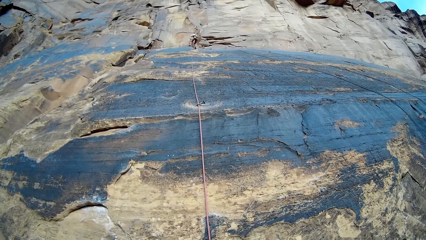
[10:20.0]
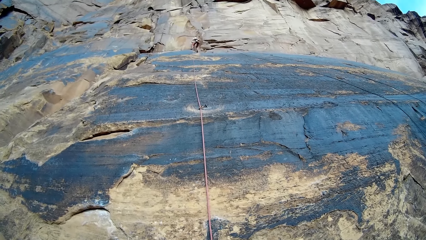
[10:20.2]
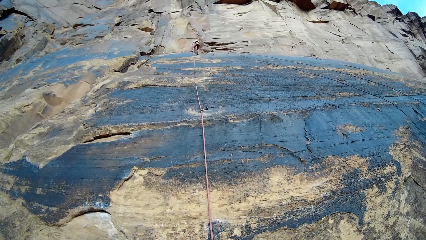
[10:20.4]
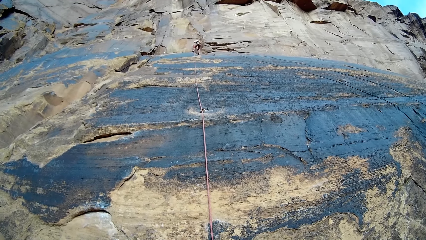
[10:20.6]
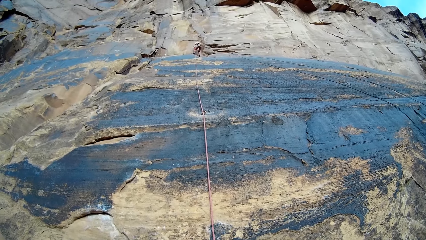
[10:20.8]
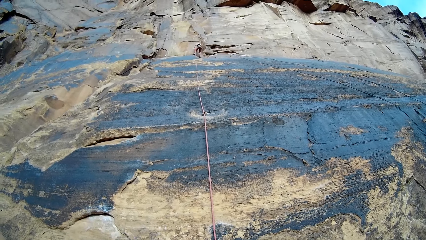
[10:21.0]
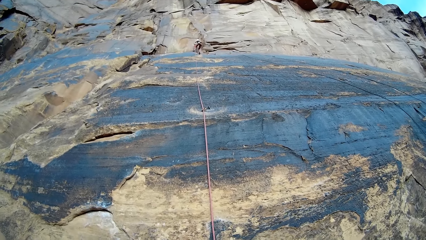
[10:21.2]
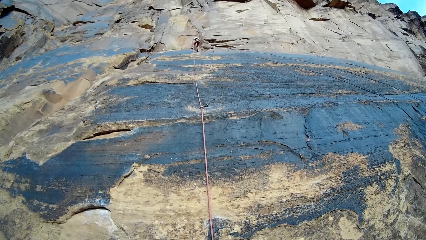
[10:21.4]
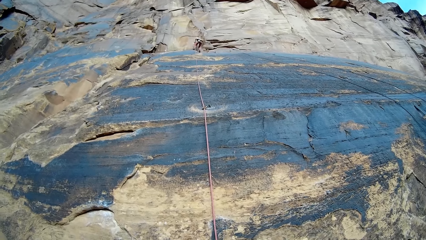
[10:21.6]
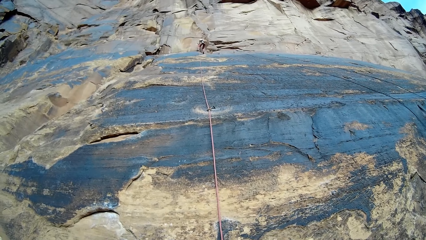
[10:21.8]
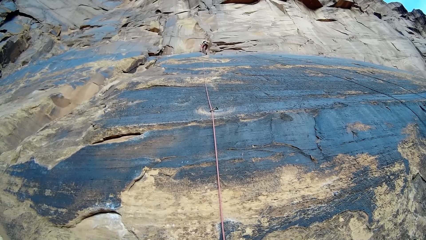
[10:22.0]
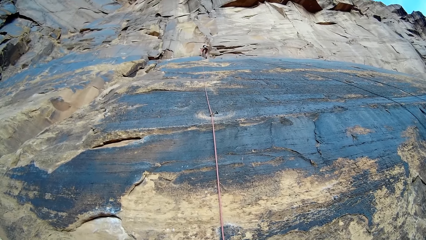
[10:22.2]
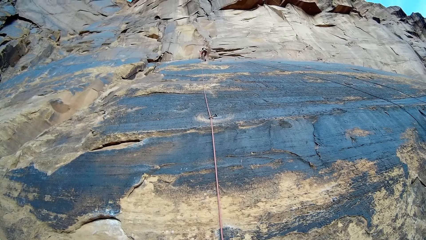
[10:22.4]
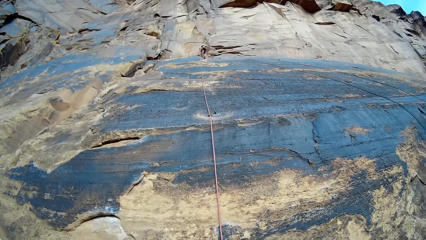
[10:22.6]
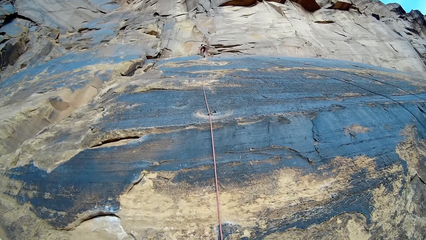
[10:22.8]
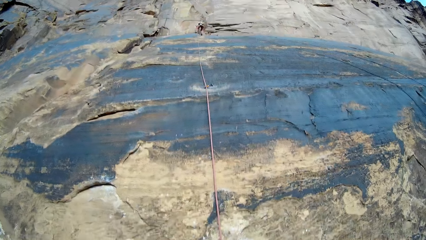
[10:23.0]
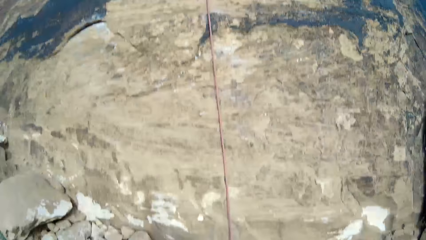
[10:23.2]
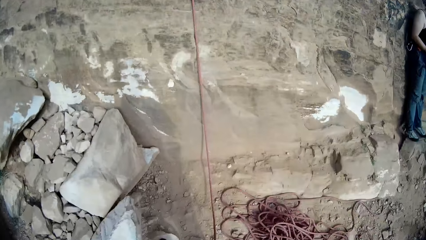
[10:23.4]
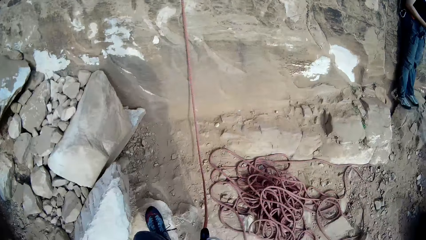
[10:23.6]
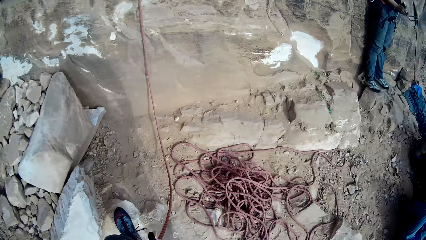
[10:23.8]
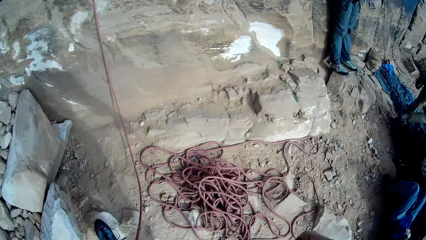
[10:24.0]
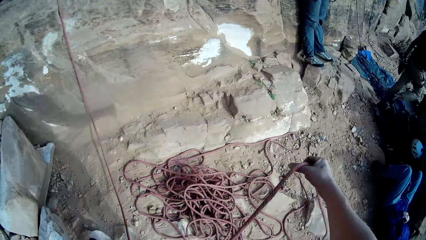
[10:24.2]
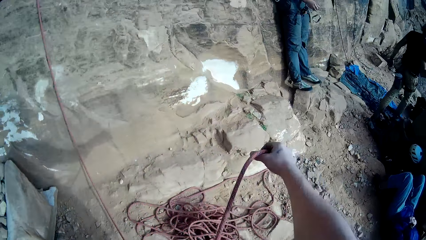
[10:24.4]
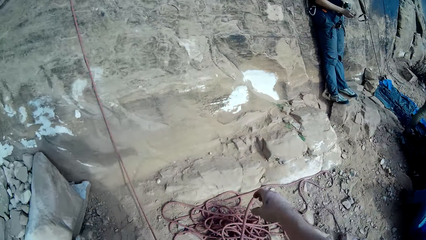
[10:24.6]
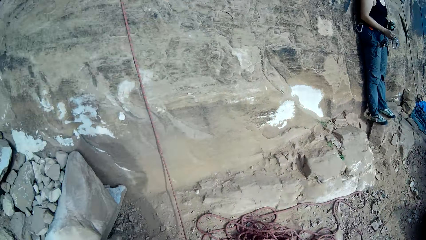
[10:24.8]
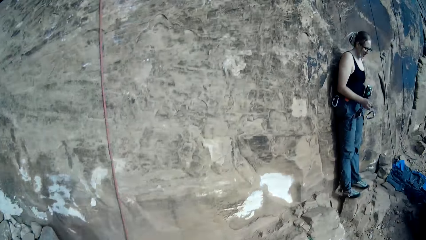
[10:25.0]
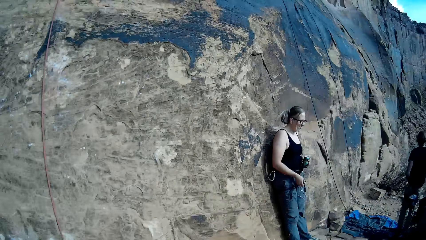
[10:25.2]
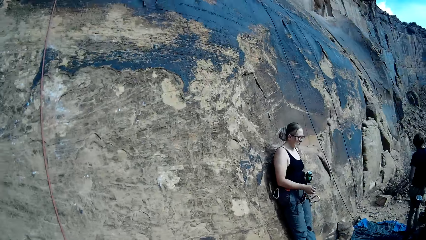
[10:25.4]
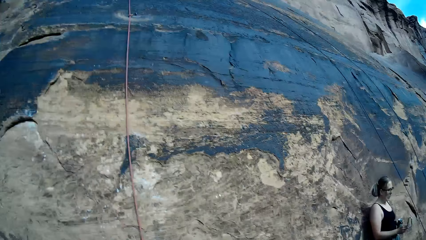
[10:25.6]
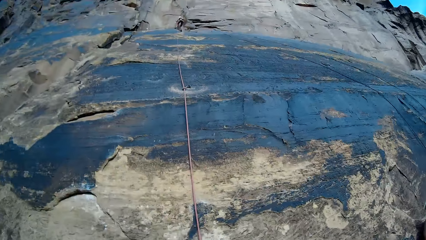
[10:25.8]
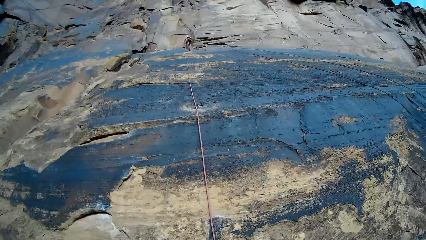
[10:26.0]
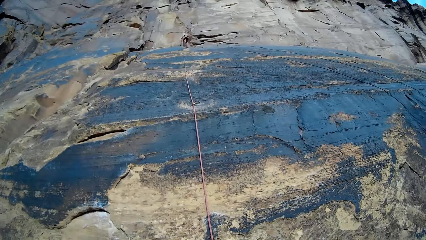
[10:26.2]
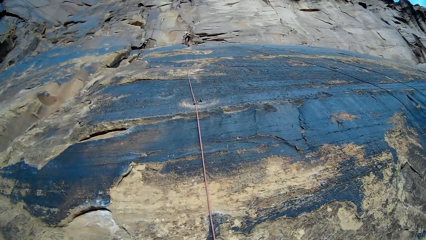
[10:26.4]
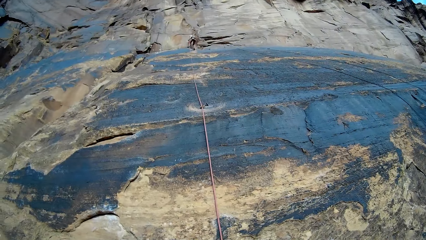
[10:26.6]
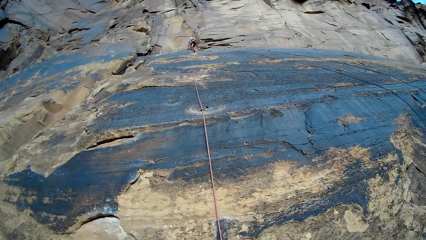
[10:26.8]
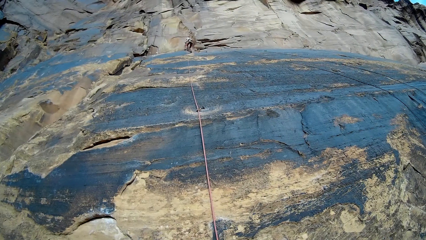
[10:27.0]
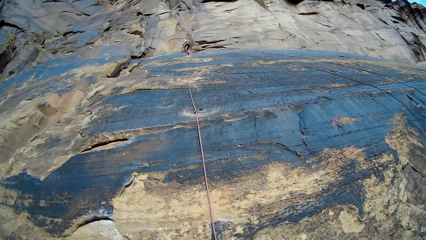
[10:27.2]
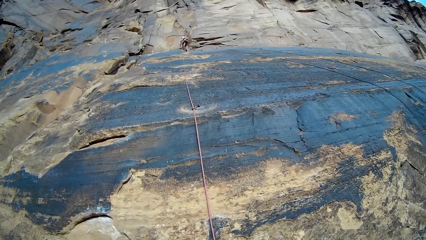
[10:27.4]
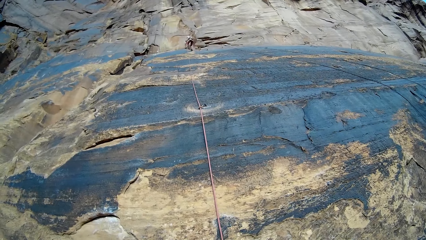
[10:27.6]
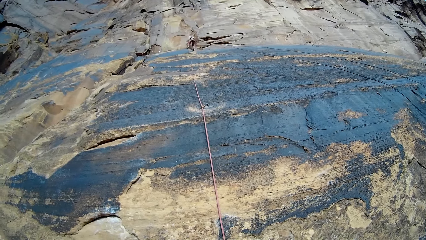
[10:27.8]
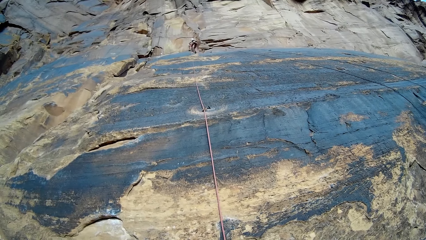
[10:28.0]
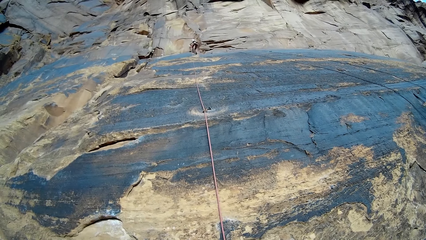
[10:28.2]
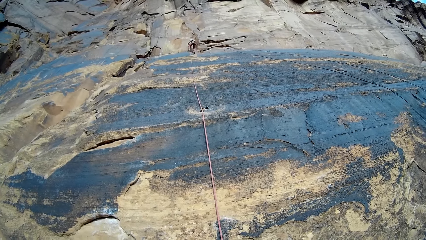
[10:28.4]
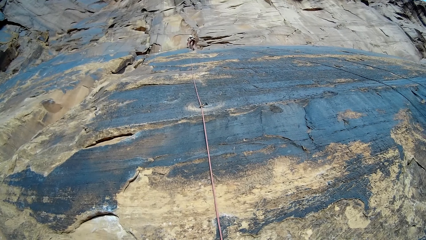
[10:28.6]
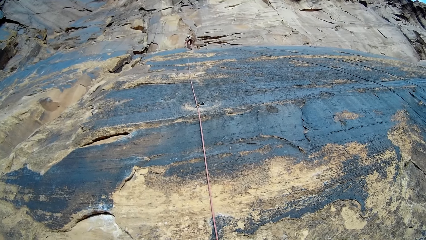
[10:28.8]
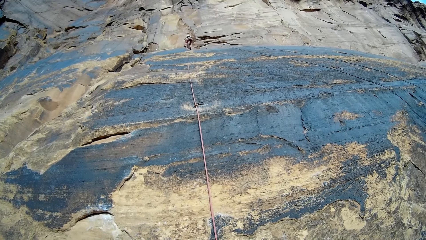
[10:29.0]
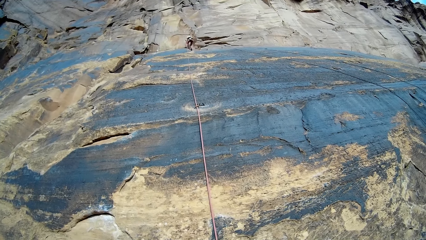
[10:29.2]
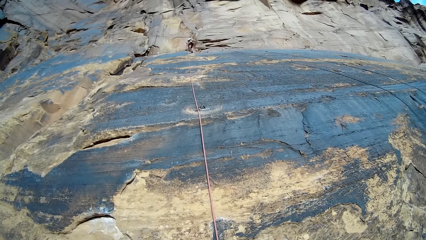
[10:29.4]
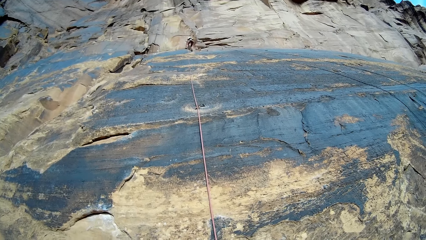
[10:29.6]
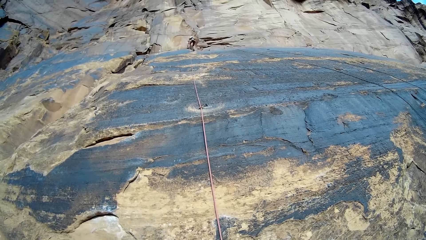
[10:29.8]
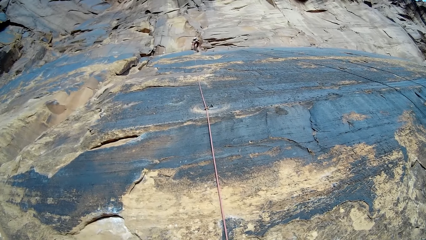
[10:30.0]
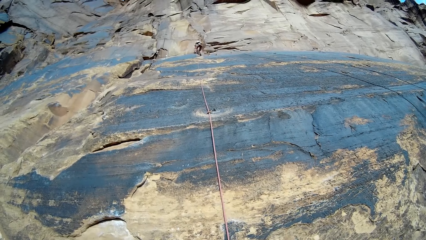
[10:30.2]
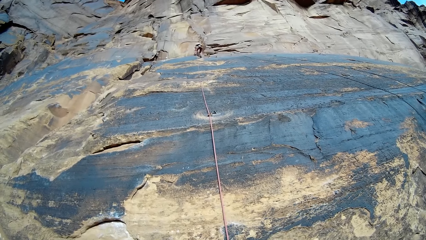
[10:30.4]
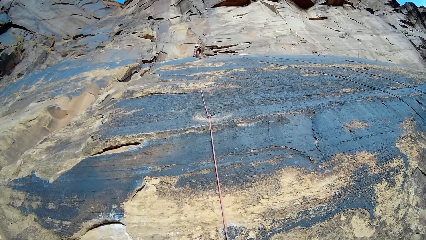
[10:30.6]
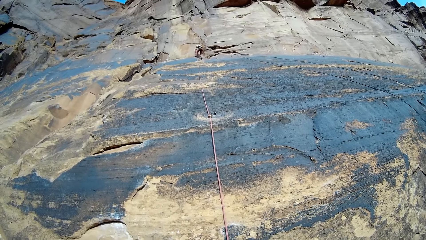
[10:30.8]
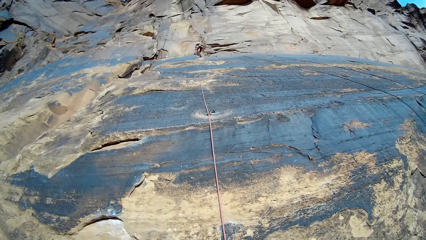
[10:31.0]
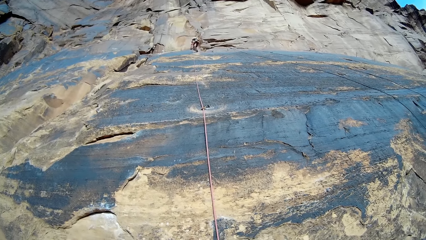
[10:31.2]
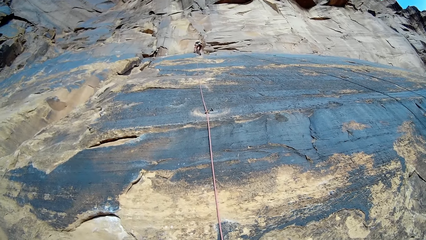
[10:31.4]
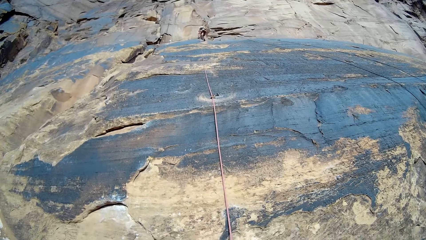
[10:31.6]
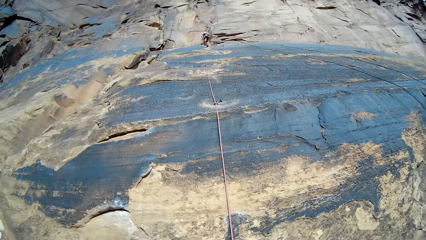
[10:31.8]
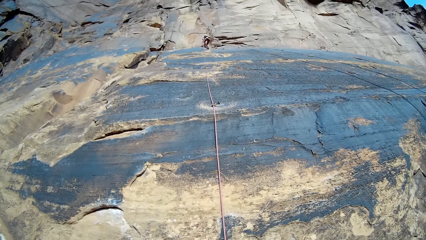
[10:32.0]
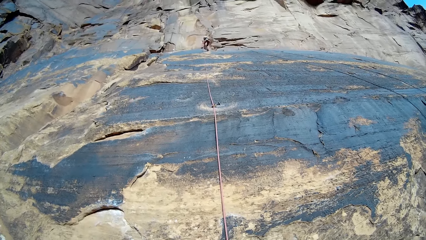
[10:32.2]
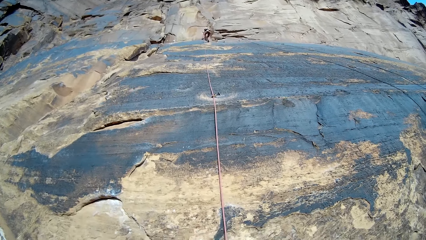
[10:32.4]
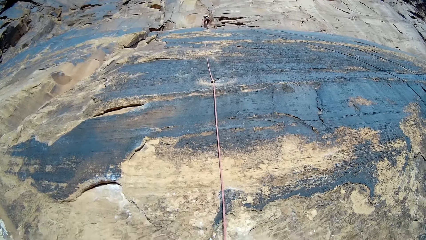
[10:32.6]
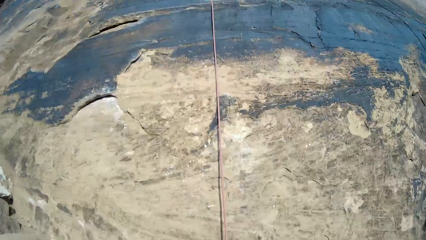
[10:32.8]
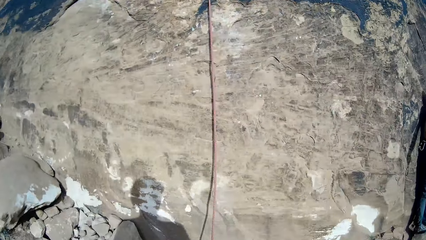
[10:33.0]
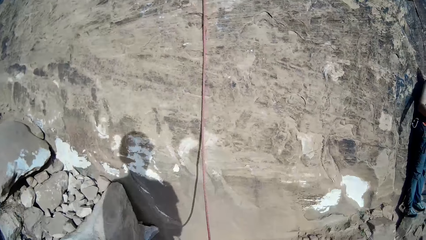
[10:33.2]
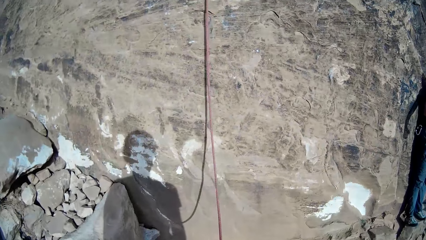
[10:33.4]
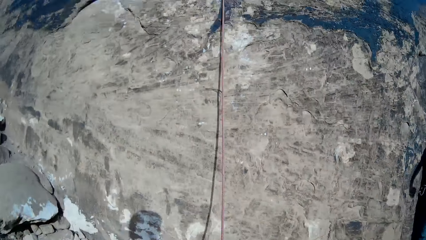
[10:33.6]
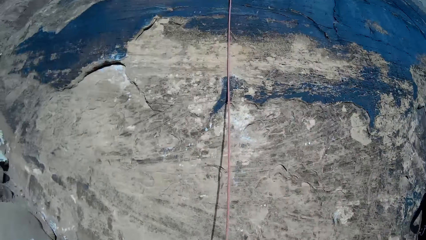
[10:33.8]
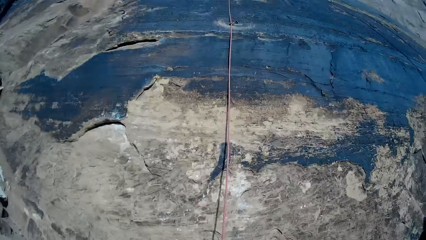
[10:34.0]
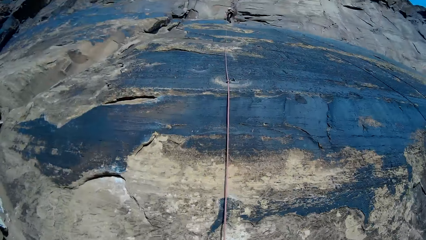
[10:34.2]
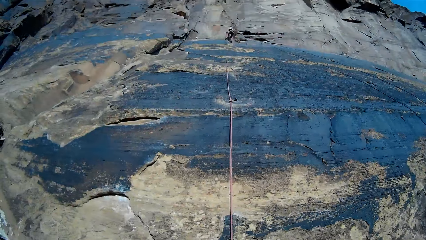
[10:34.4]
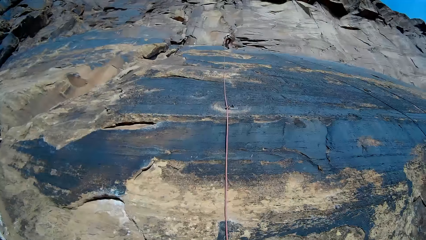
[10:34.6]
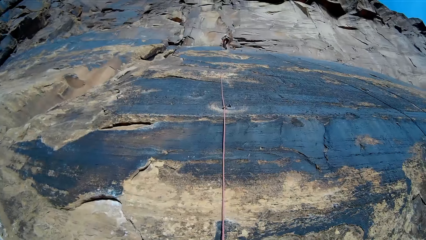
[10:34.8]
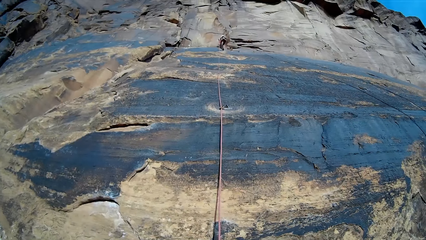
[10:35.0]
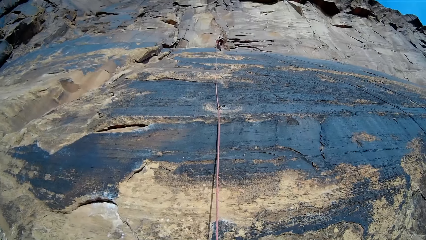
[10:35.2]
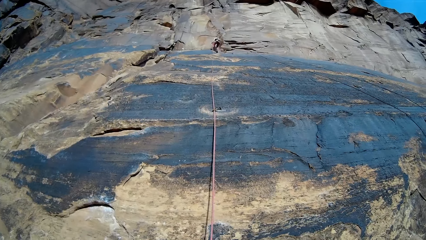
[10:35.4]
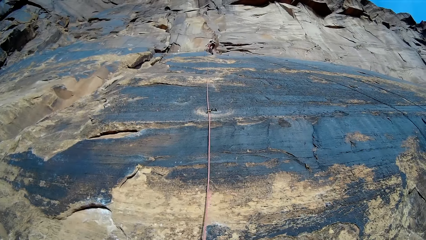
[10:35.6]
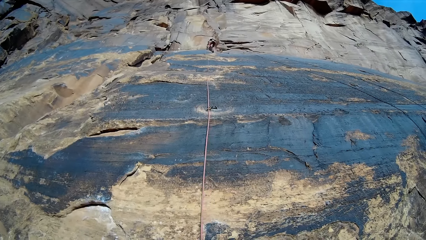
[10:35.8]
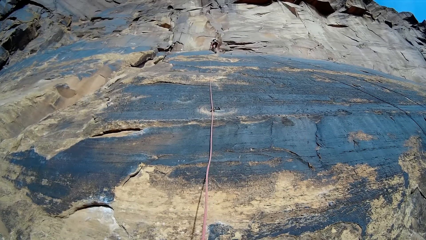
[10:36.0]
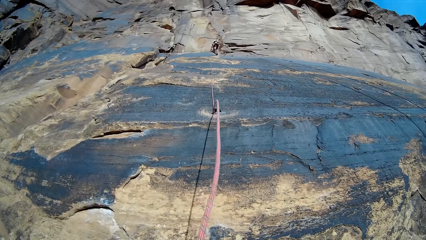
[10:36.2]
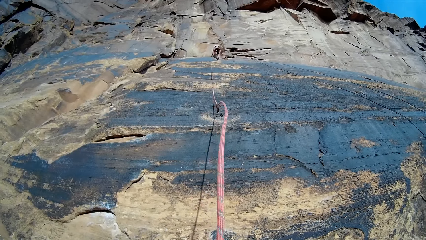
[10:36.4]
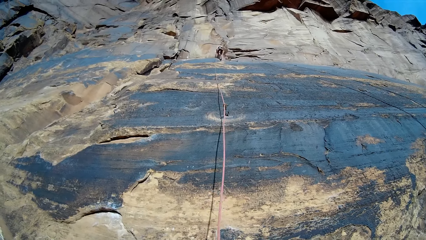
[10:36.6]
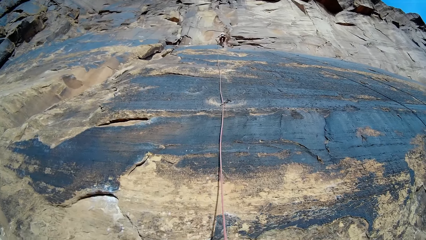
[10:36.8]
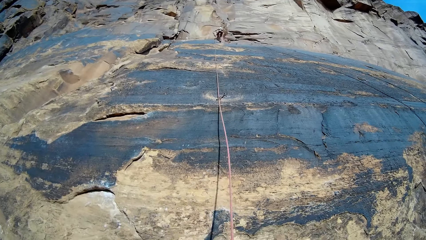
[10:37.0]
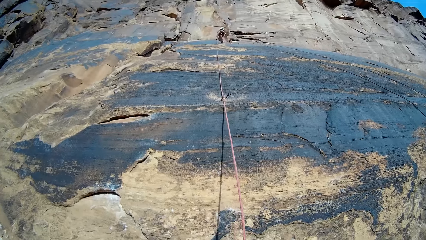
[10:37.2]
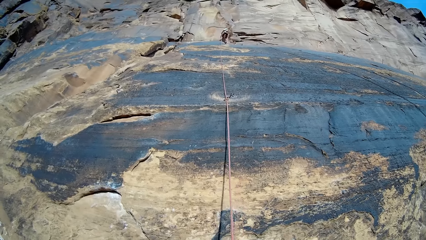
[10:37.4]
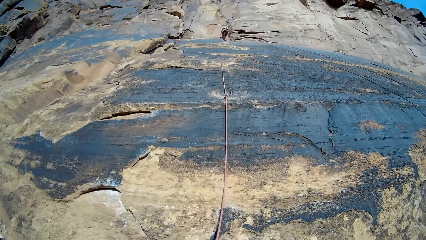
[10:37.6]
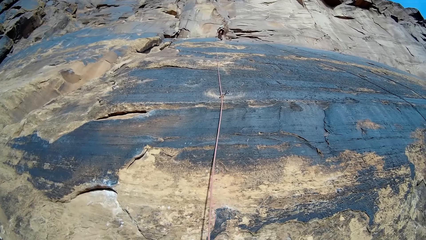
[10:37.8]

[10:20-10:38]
The camera wearer looks down on the ground. A person holds a can. Another person walks around. The camera wearer drops a rope with his right hand. He adjusts the rope. He looks at the first person. The first person fixes a hook on the rock wall. The camera wearer looks around. He looks at the first person. The first person fixes the hook on the rock wall.
